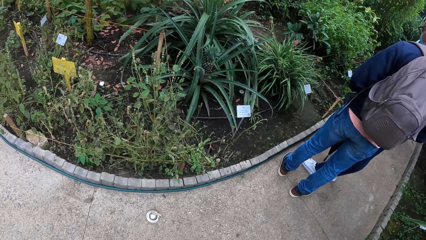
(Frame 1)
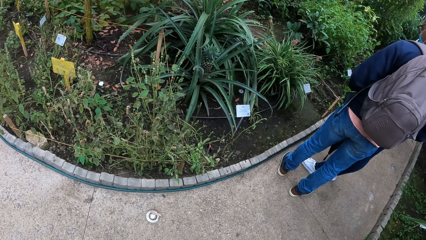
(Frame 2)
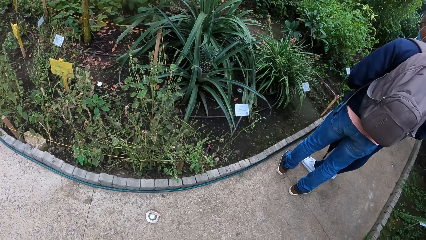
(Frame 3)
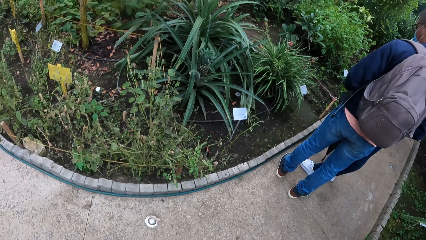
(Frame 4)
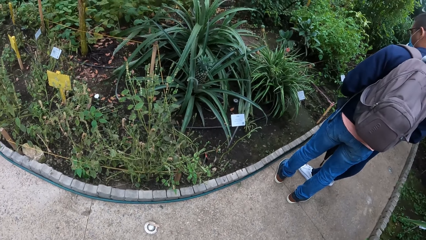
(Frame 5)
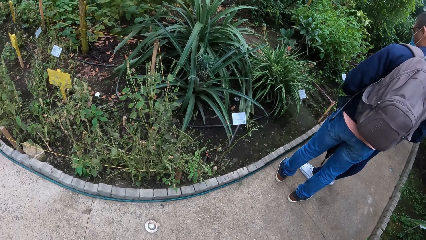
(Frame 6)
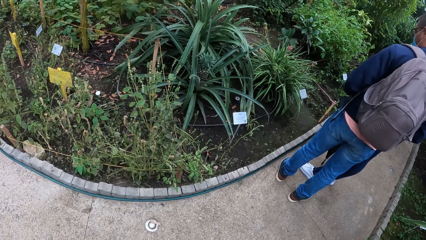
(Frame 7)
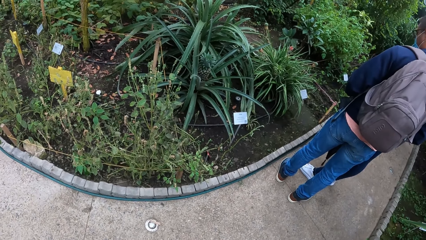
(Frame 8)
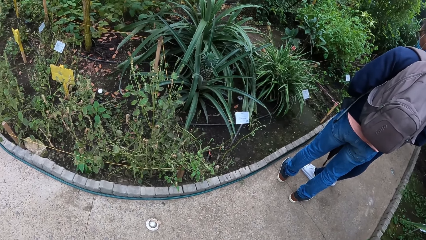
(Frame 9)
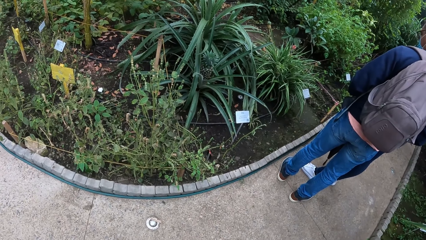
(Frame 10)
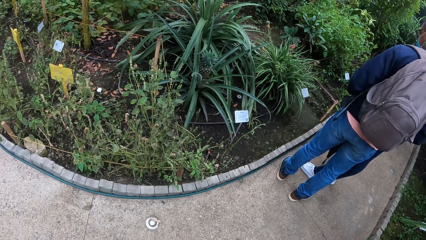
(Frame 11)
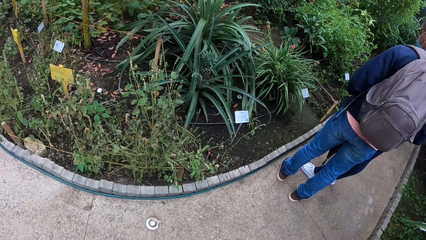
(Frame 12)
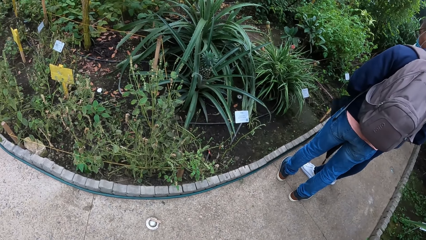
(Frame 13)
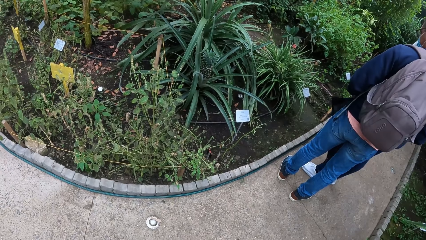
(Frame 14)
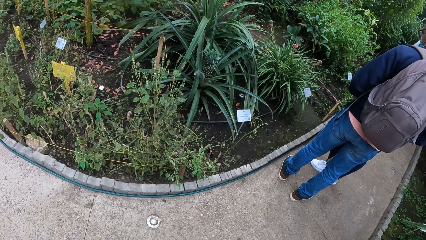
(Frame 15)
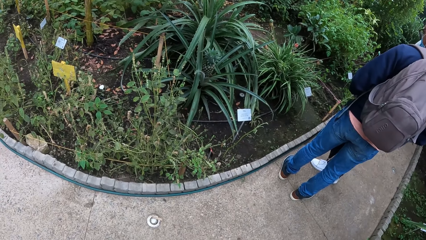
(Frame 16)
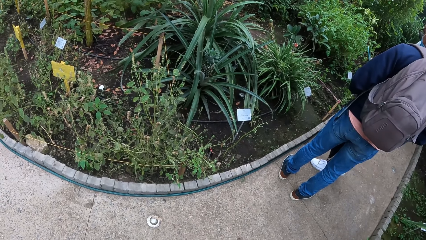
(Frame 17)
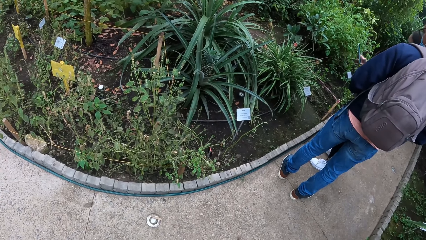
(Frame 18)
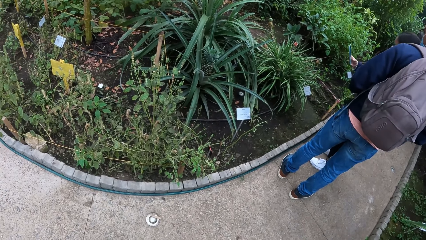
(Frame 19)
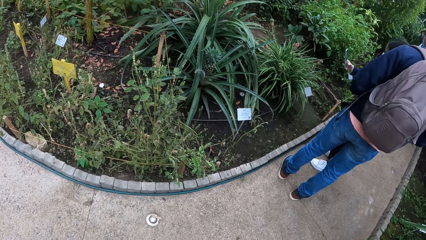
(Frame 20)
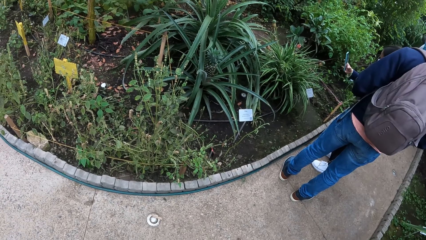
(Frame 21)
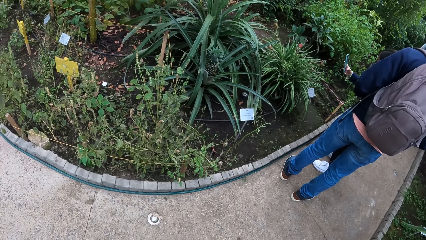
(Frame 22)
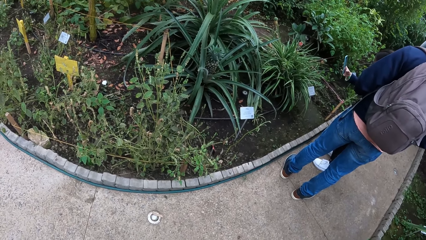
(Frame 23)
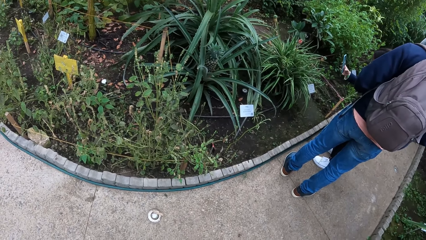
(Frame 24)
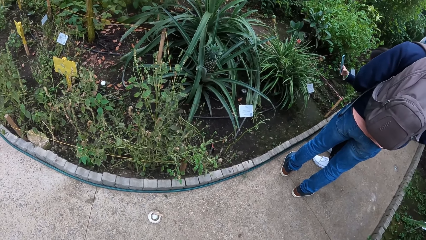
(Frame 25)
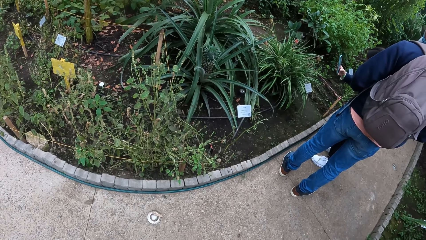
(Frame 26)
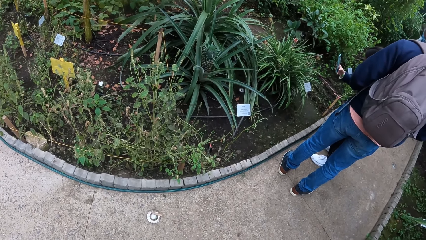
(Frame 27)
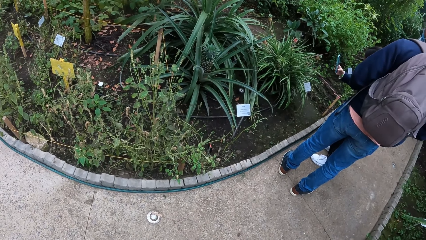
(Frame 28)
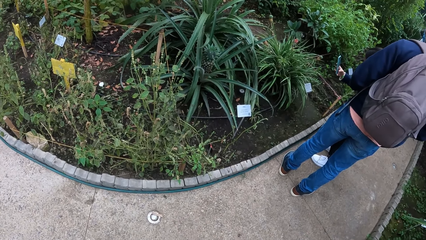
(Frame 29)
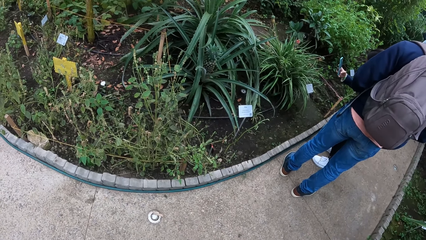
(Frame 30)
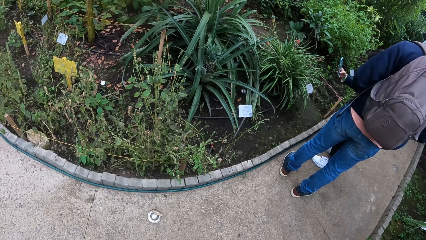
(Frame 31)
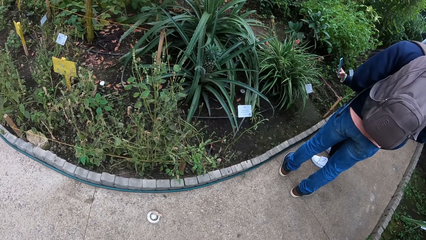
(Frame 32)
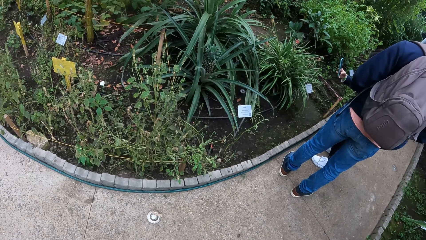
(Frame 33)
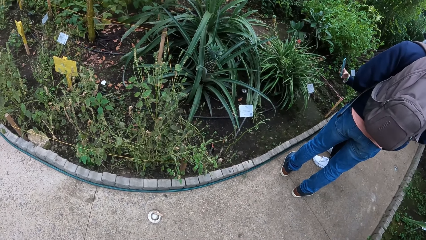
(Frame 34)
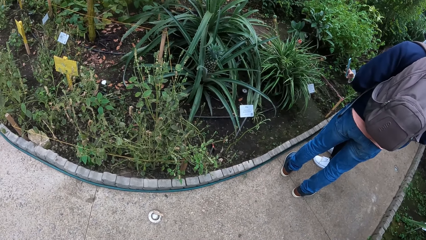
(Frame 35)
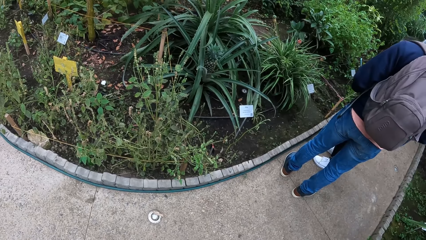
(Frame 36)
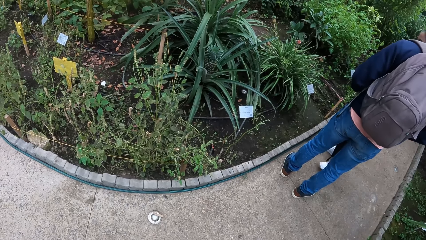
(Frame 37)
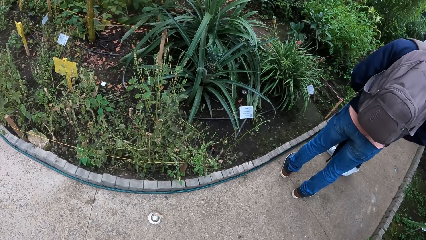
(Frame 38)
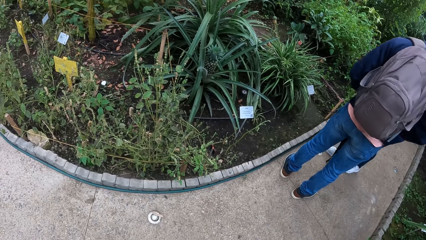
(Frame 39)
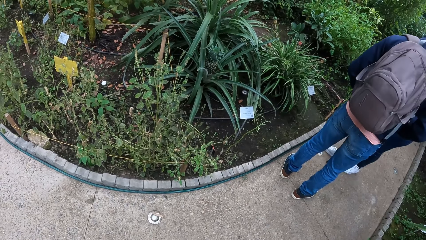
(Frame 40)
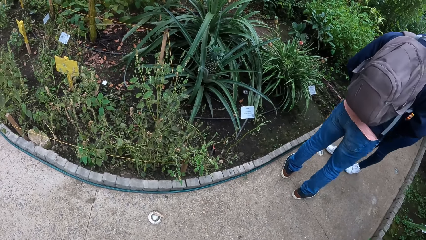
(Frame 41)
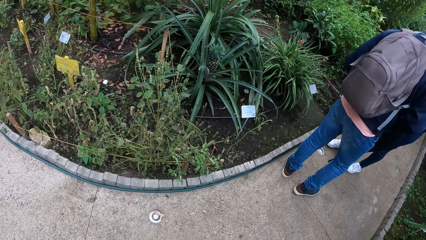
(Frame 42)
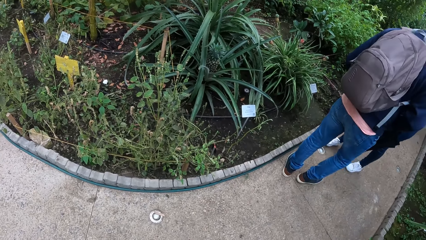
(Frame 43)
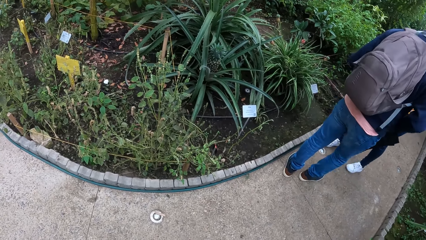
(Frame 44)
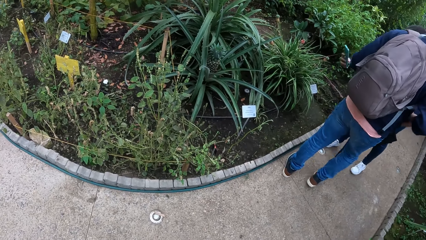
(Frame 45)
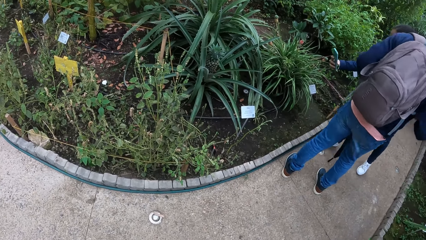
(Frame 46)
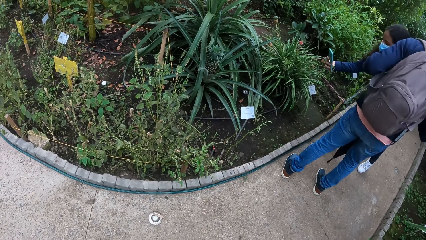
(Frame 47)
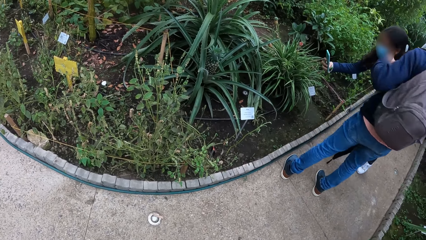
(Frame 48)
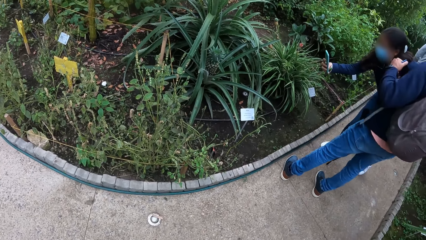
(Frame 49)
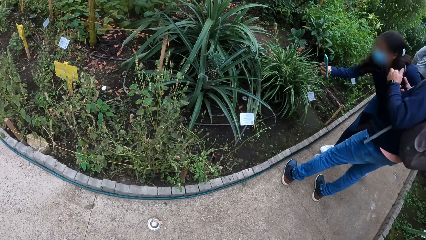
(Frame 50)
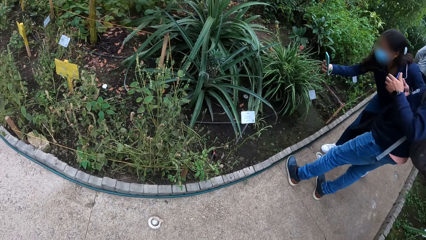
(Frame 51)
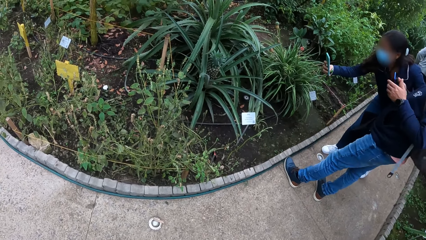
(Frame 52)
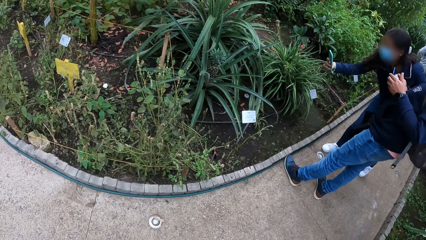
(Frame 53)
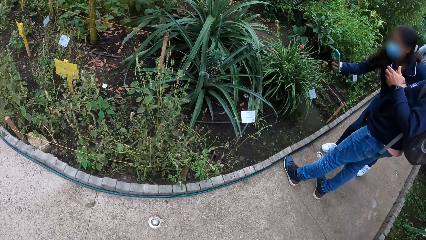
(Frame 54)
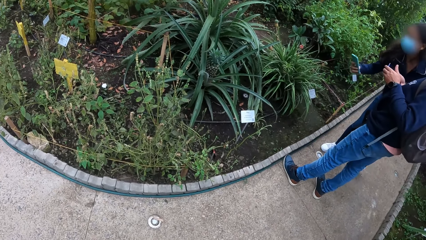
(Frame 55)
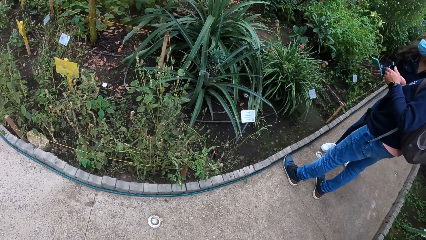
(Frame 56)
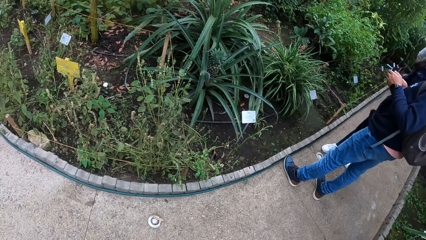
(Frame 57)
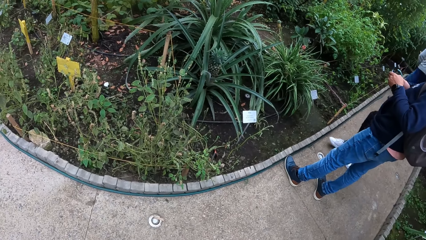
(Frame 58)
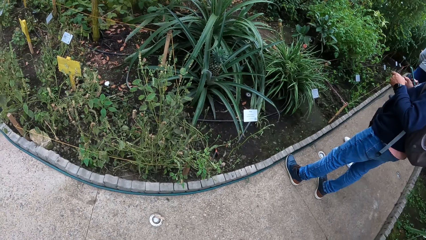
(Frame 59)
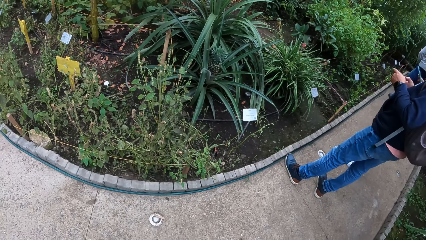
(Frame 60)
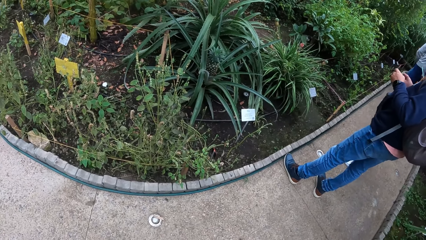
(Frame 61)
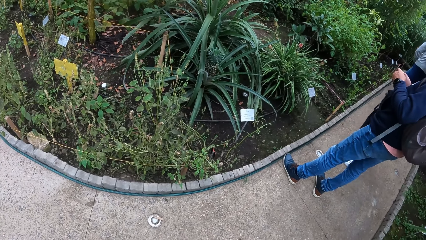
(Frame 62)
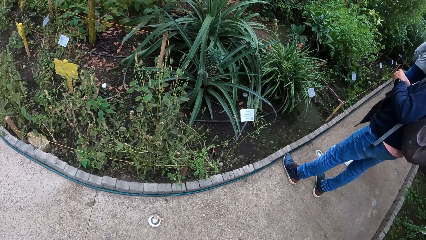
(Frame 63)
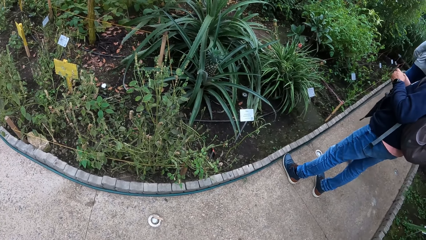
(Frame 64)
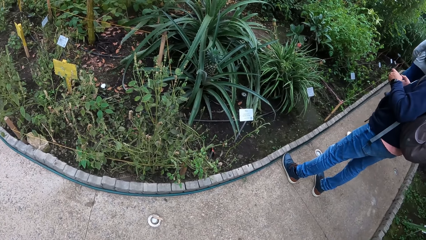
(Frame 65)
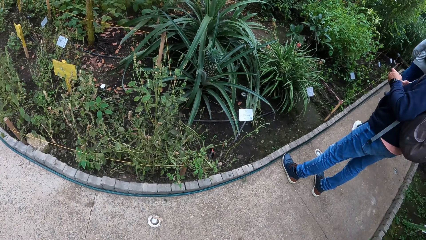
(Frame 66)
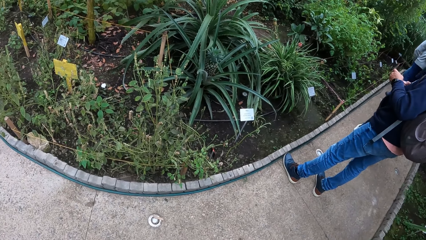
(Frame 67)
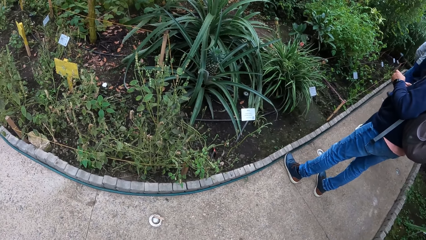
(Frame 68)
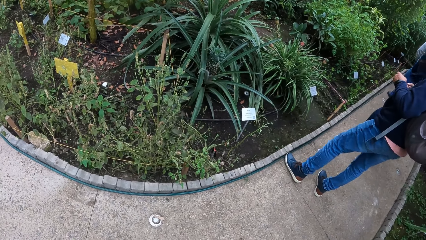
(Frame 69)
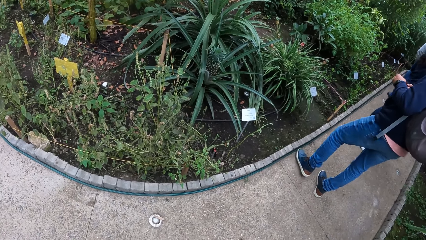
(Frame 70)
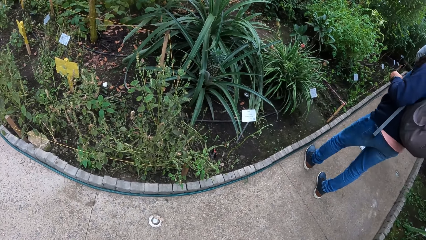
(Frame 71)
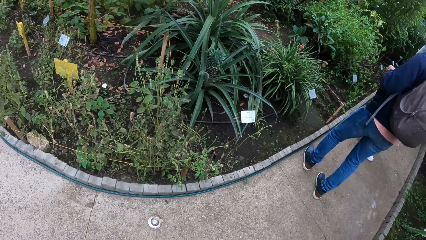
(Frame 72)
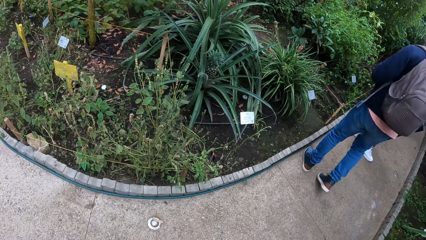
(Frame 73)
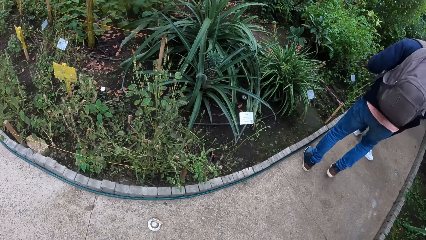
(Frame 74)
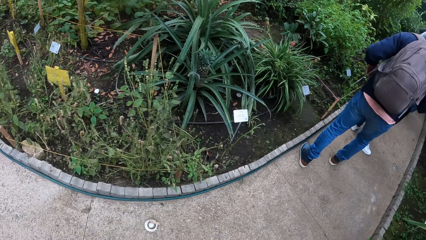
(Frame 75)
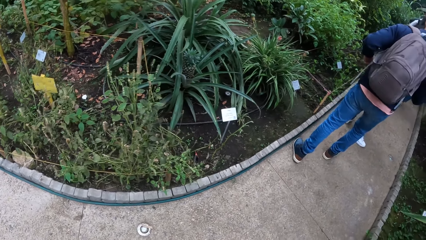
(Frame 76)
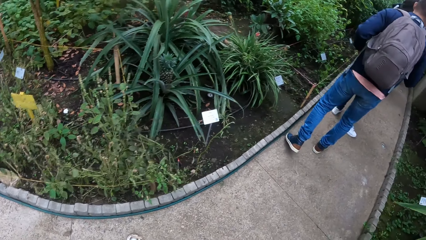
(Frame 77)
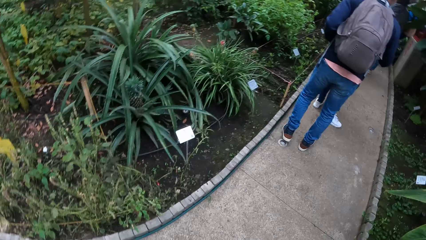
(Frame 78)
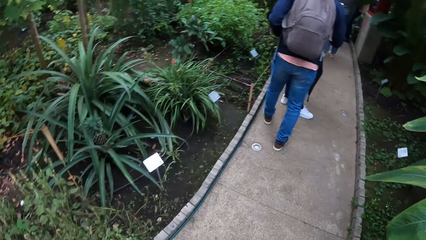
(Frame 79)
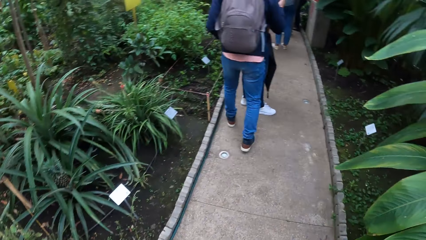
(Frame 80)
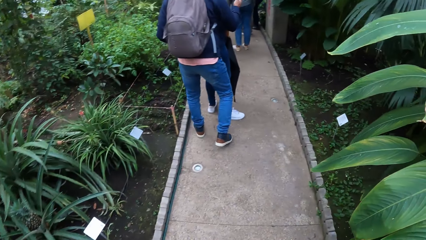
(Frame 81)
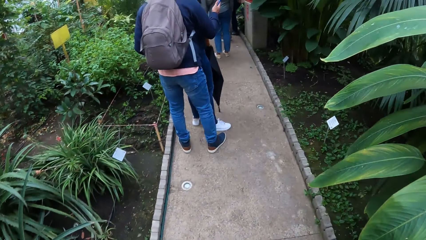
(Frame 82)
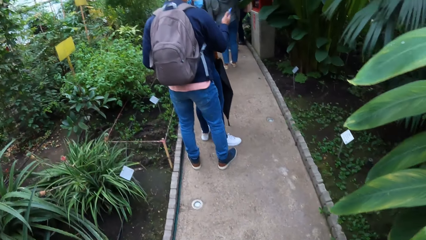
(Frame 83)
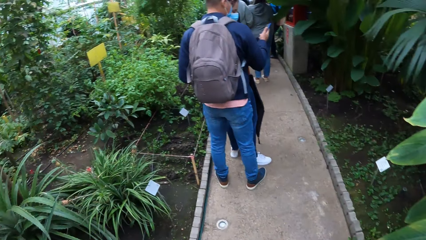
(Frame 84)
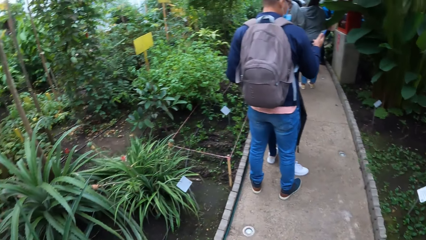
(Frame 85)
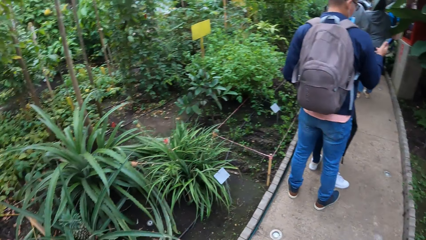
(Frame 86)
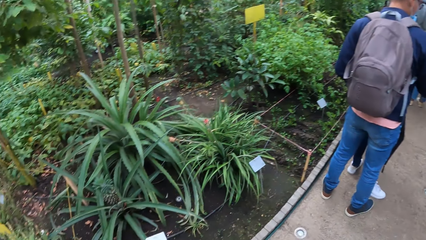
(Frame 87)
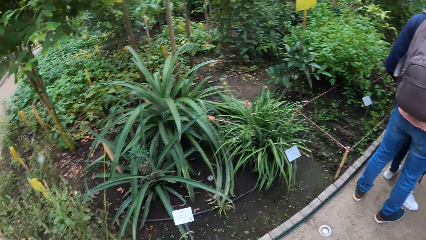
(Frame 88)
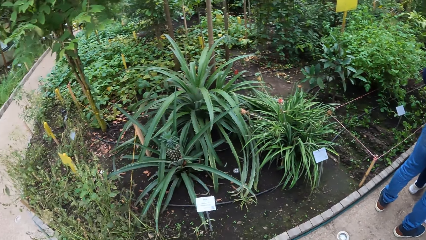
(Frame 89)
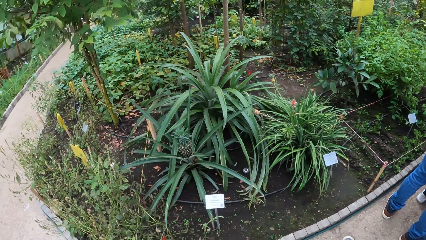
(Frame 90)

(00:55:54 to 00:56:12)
A person takes a photo with a phone. Another person walks in the park. The first person takes a photo with the phone. The other person scrolls on a phone. The other person walks in the park. The camera wearer walks in the park.
